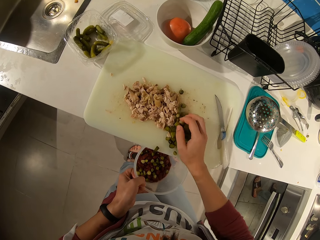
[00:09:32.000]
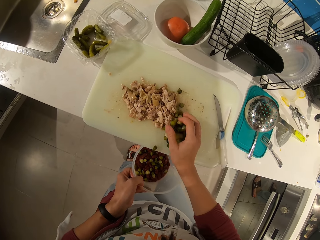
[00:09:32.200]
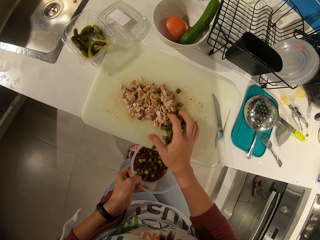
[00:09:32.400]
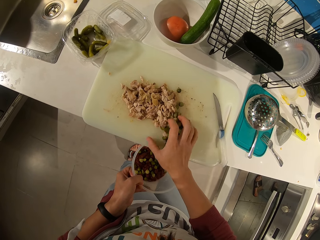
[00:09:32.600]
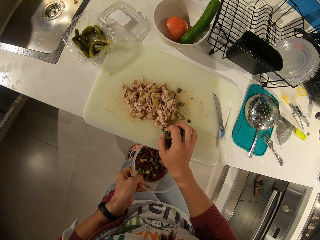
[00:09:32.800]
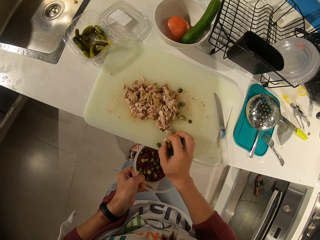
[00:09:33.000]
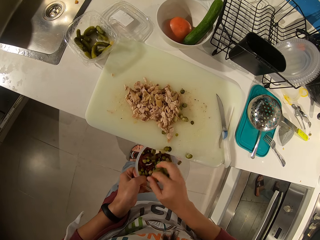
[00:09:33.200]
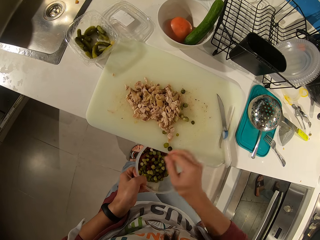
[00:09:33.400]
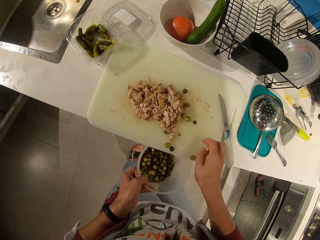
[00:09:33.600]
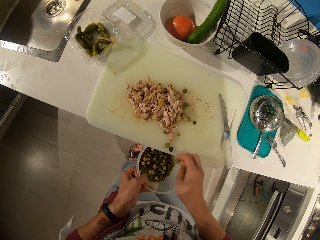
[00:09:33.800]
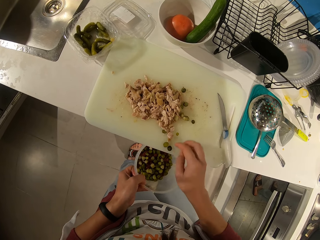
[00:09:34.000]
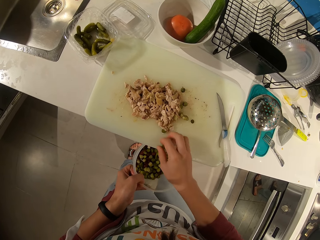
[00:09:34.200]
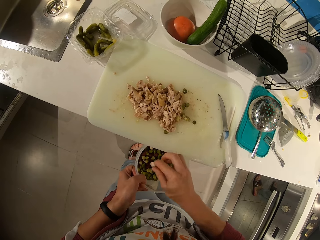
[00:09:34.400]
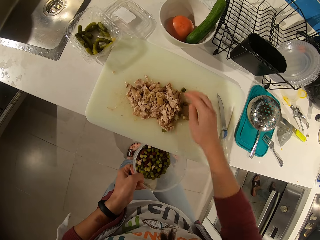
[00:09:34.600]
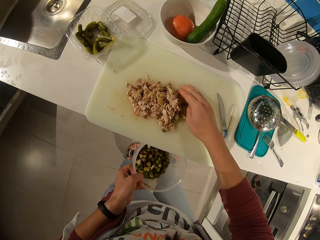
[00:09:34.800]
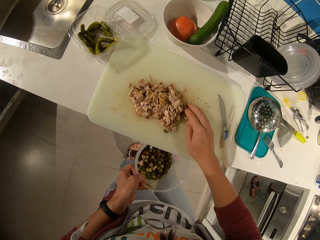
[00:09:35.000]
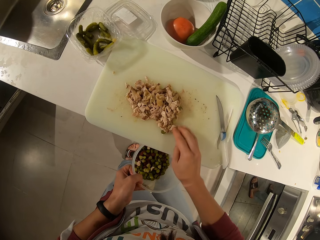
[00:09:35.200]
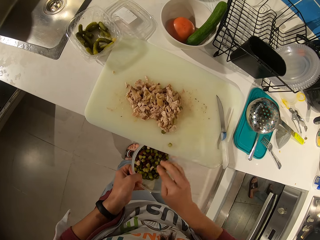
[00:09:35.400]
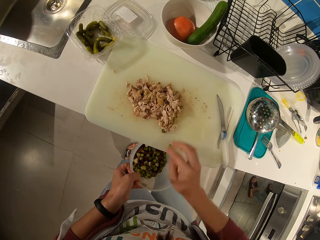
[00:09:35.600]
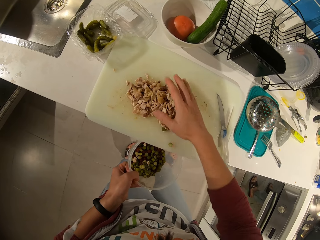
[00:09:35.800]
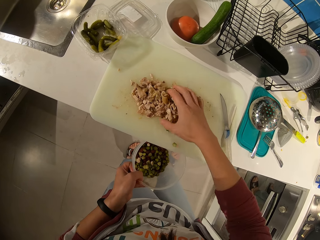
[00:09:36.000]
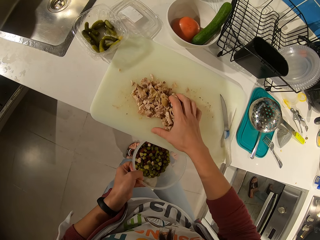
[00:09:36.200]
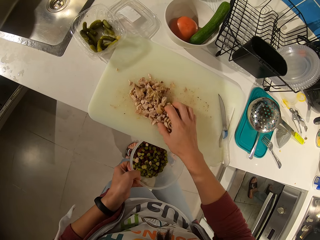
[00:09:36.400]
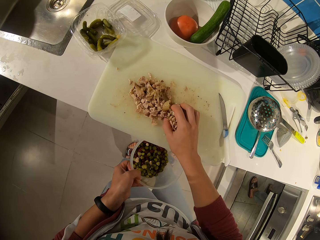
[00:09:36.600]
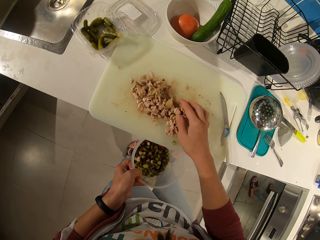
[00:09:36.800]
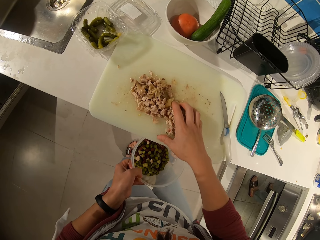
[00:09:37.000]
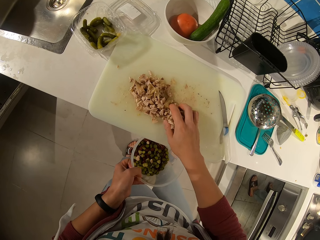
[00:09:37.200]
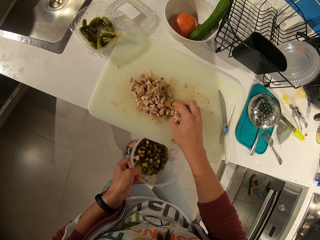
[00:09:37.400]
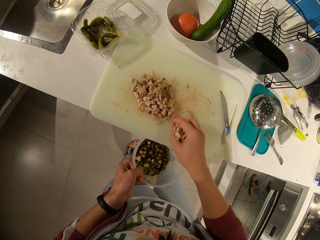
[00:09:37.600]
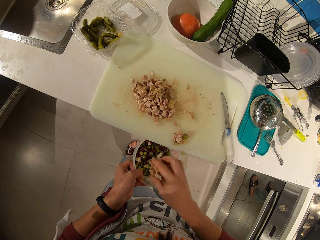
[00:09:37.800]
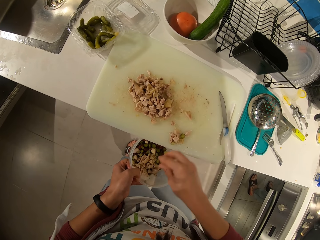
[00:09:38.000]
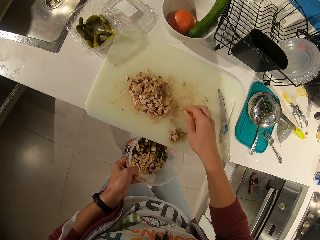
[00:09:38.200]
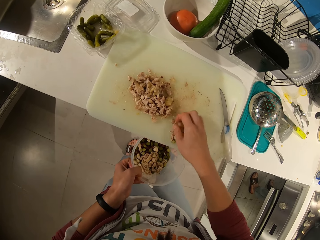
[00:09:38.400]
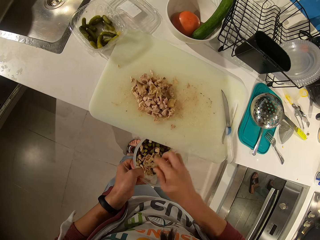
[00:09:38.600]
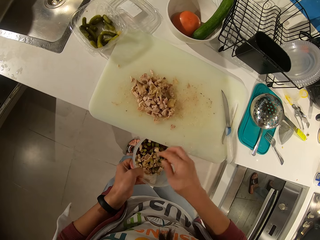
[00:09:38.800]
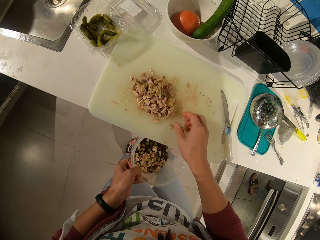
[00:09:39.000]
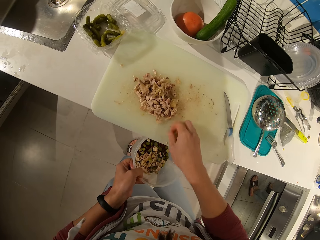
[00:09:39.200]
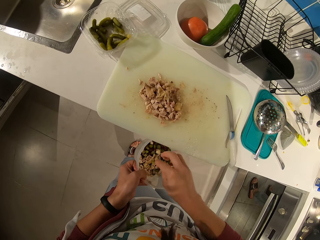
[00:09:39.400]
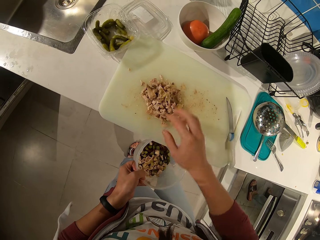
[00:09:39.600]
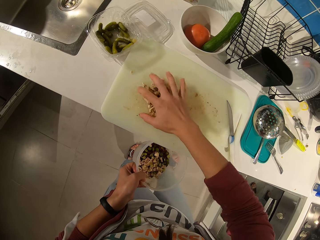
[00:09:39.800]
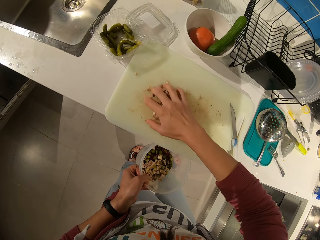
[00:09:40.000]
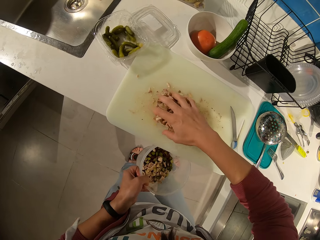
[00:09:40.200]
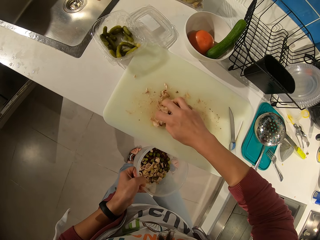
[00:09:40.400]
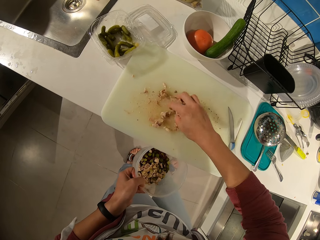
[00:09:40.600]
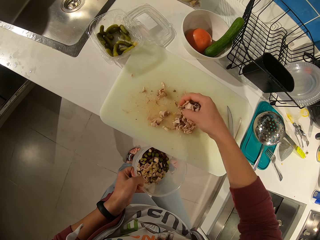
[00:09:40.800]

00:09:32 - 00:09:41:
The camera wearer puts pickled cucumber with something together.

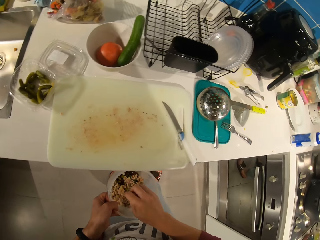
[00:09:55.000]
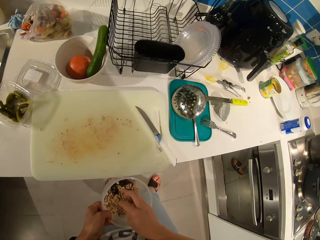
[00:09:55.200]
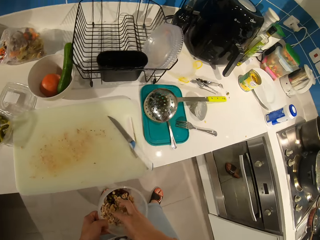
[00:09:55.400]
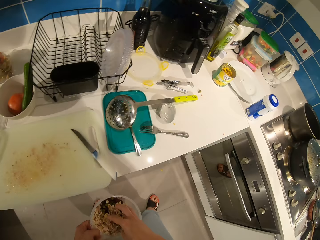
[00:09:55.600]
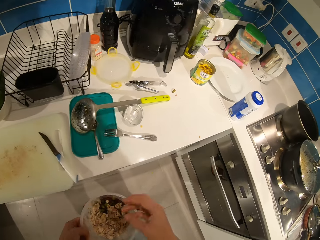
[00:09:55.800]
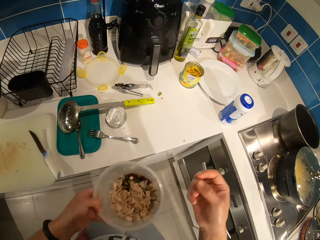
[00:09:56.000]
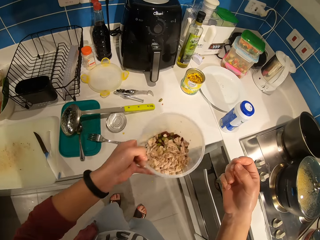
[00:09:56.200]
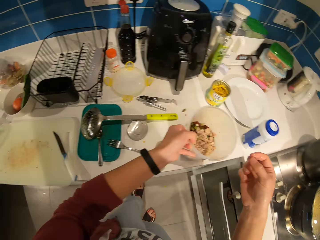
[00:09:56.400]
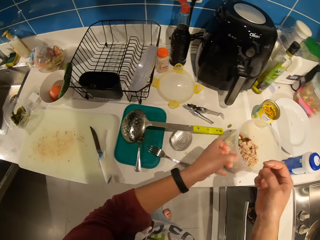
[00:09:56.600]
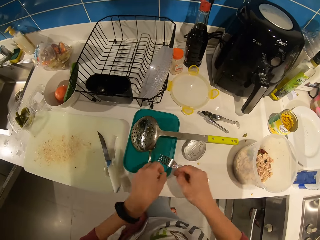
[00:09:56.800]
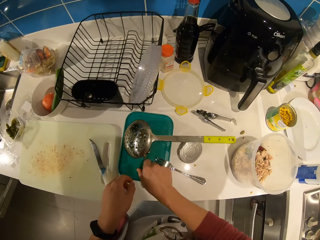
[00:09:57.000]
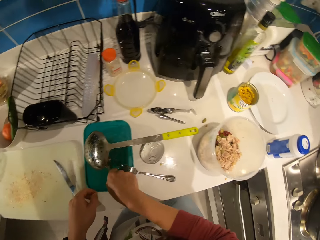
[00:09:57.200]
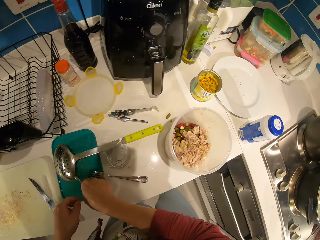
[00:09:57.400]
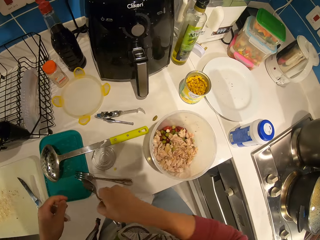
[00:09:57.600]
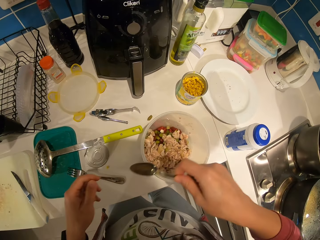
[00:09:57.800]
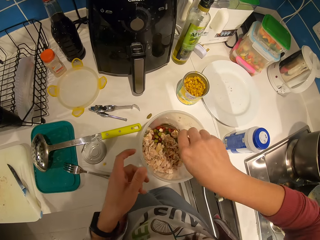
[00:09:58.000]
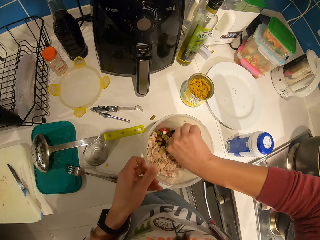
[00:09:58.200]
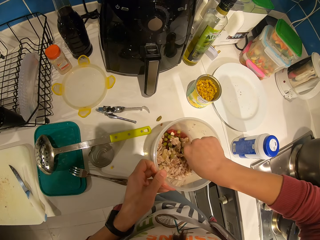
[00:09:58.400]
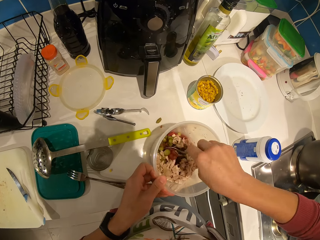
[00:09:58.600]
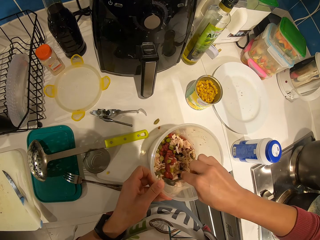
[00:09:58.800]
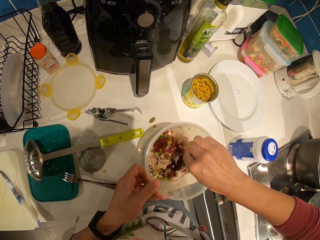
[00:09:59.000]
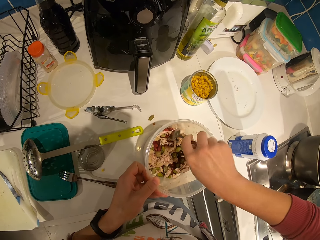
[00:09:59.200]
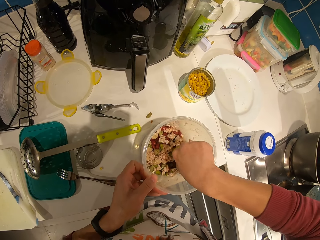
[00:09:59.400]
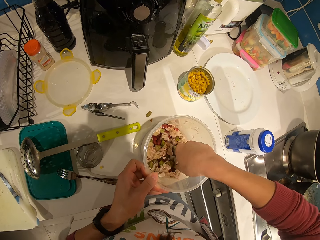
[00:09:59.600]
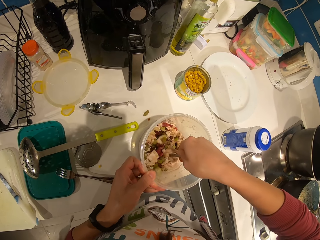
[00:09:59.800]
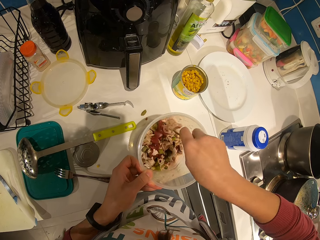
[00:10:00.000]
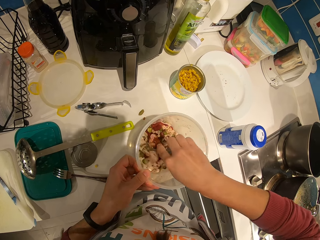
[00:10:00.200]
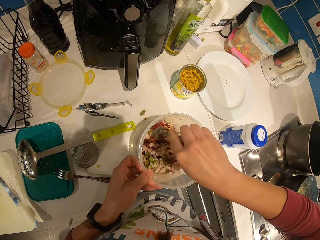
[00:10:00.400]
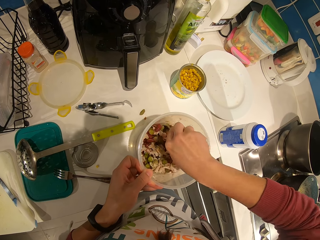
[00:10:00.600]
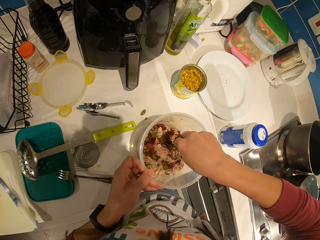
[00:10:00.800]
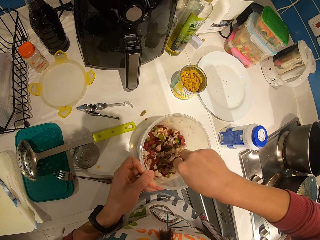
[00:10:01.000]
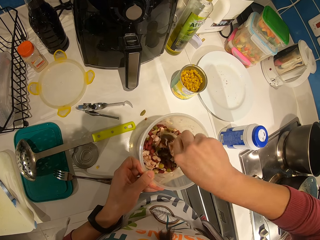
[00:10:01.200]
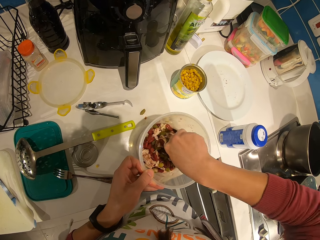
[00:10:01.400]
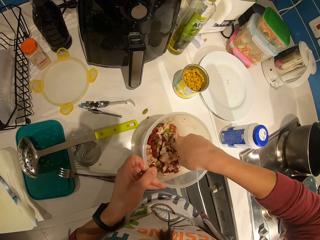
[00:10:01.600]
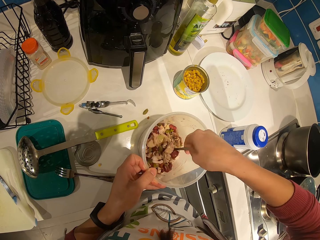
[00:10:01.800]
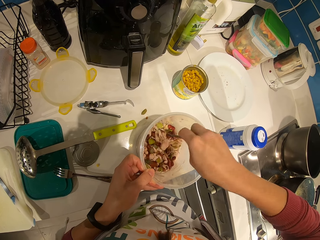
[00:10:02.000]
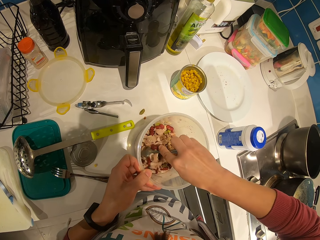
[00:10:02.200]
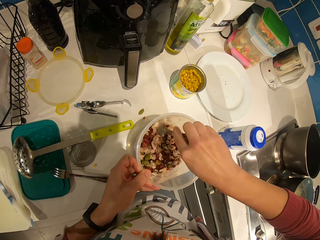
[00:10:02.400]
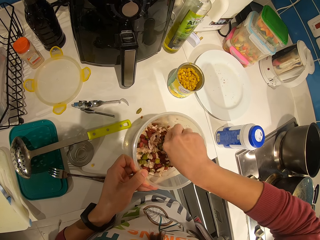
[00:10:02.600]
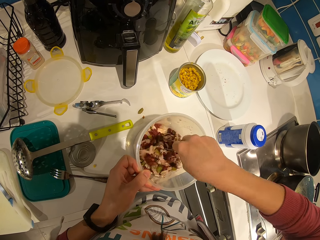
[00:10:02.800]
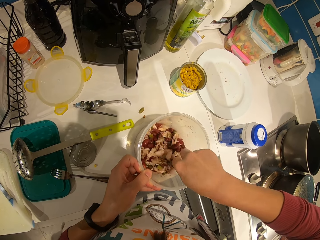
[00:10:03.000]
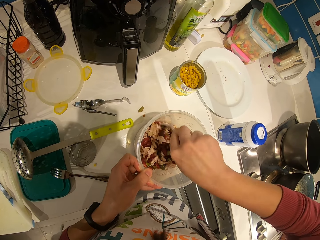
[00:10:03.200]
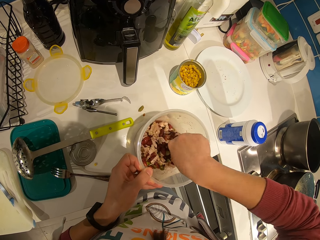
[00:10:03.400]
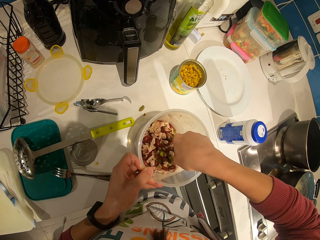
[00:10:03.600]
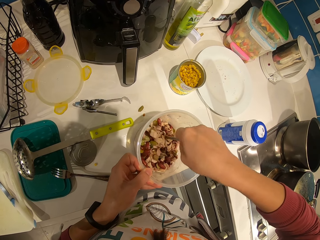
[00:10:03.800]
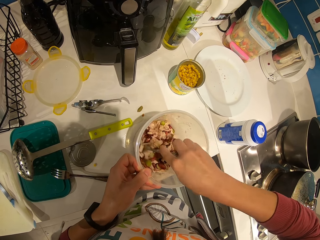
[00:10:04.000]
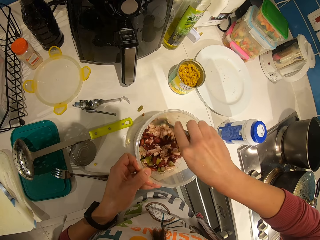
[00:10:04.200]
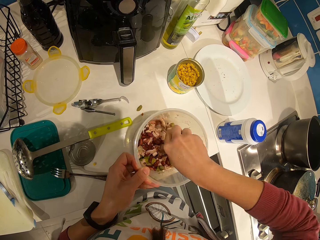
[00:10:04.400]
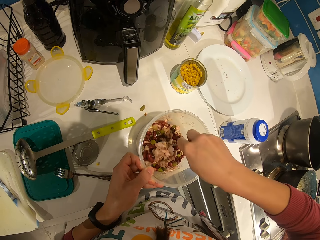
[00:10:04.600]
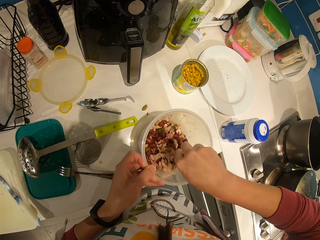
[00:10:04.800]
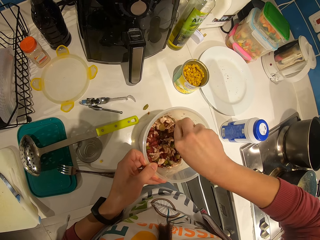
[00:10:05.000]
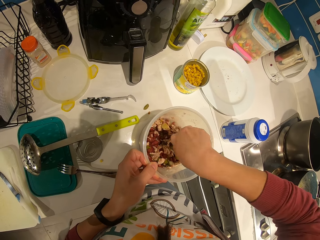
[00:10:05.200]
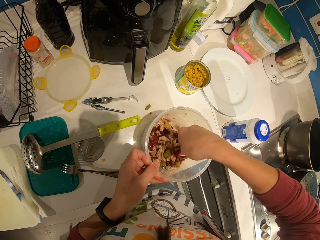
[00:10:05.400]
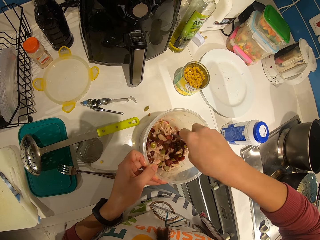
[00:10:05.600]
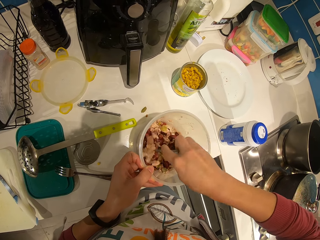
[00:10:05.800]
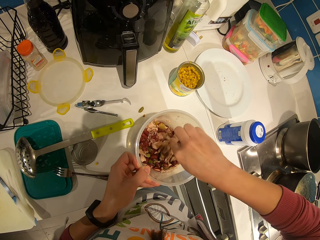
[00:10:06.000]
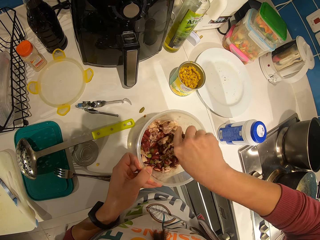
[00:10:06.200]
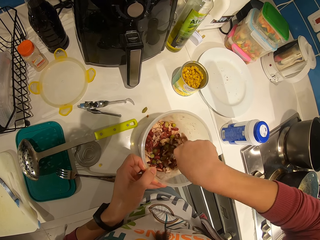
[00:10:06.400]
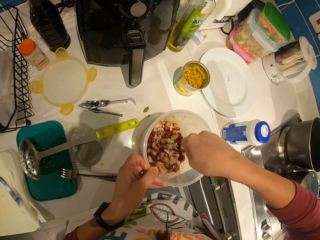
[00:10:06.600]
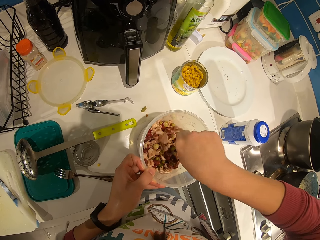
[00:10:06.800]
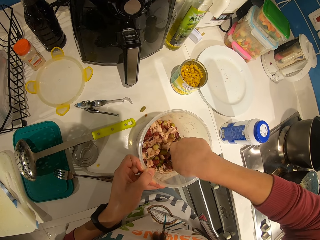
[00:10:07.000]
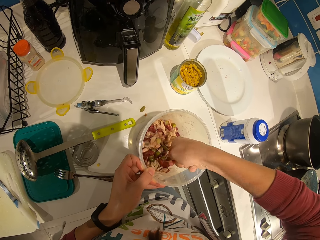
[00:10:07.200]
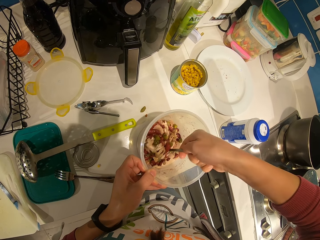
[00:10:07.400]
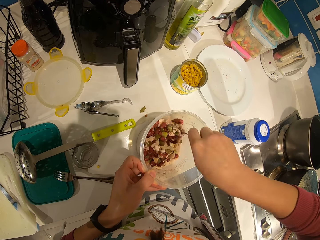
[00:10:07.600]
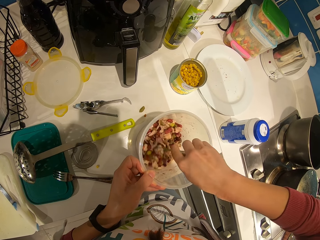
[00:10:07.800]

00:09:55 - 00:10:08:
The camera wearer drops the bowl on the counter. They pick up a spoon. They mix the vegetables in the bowl with the spoon.
